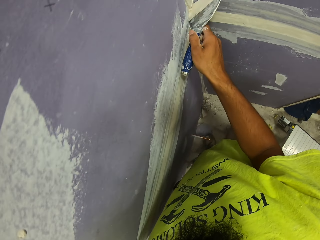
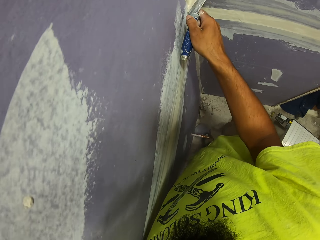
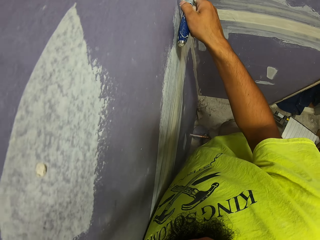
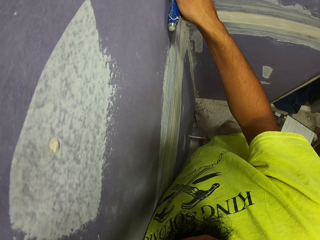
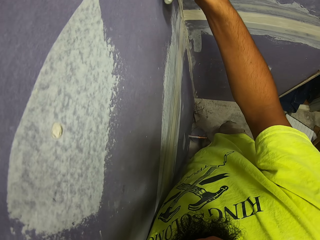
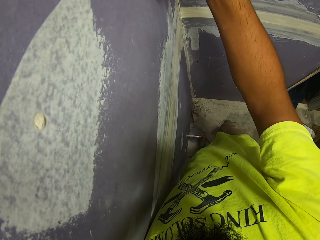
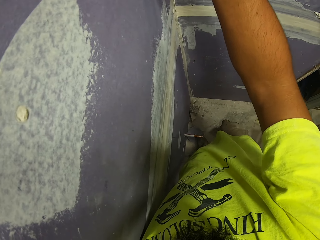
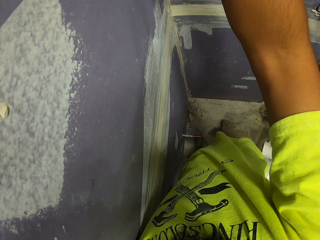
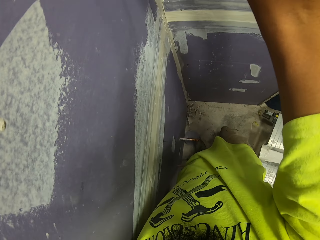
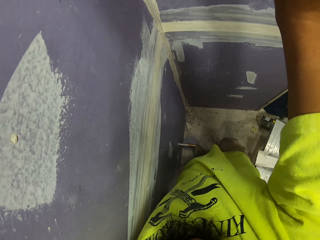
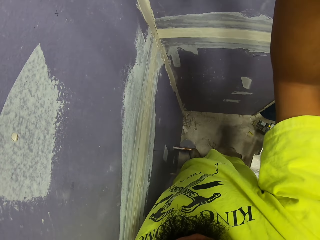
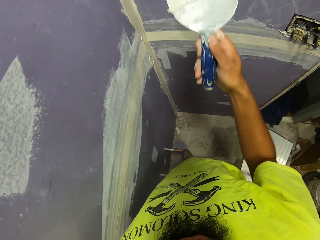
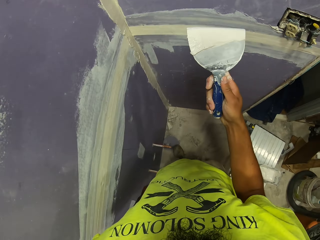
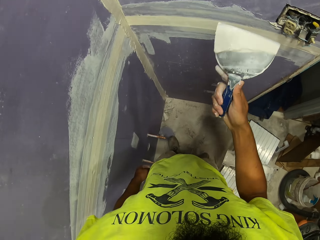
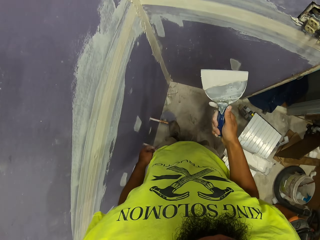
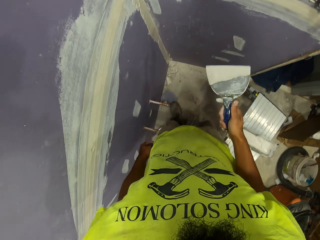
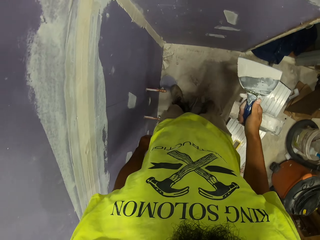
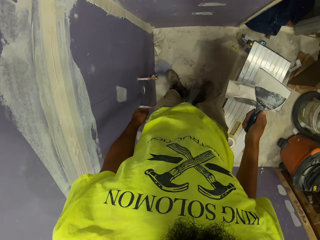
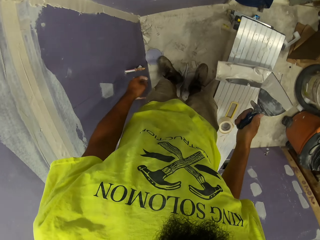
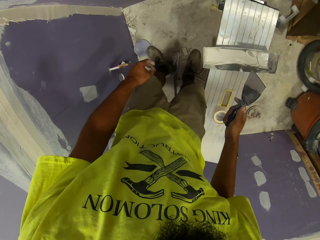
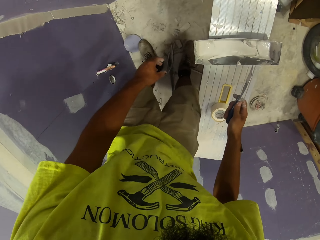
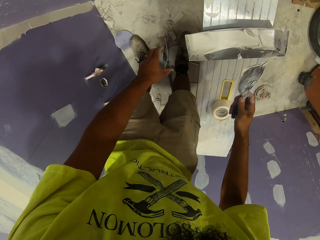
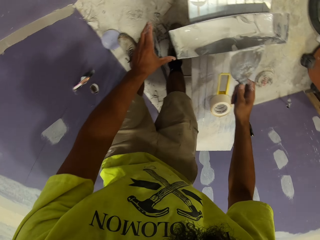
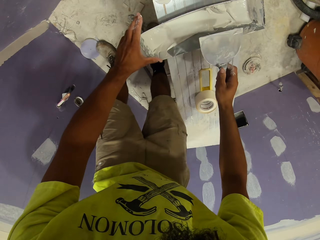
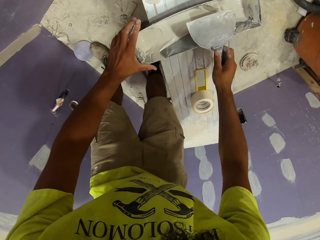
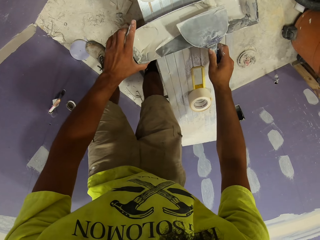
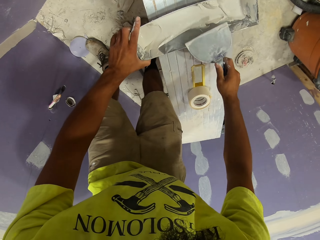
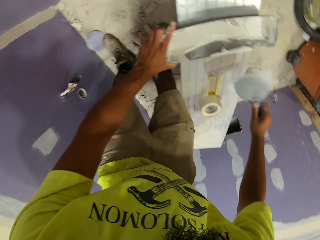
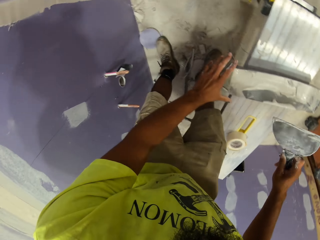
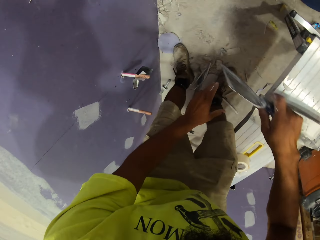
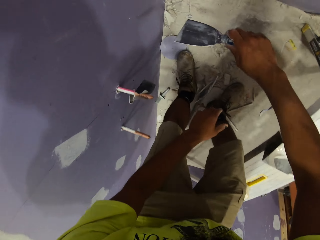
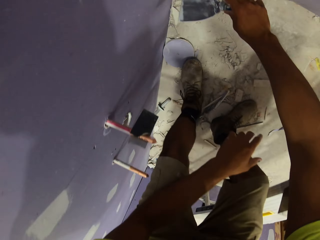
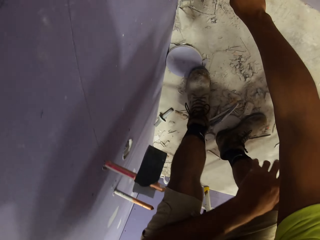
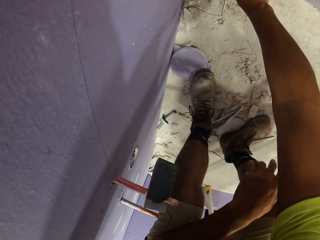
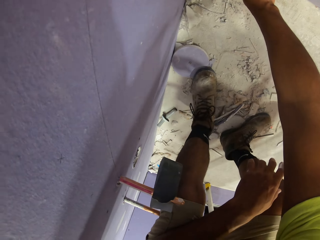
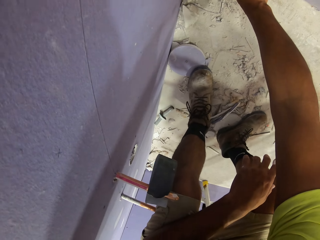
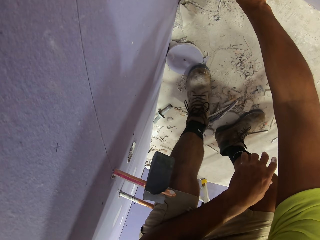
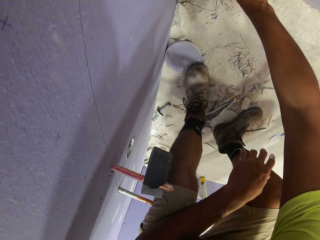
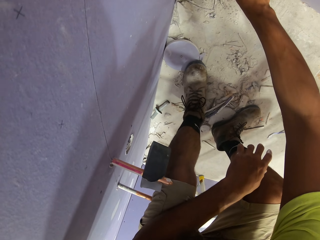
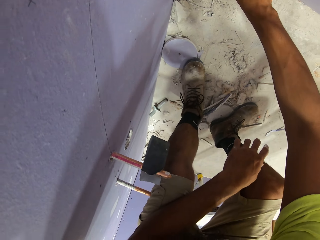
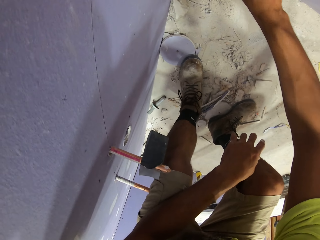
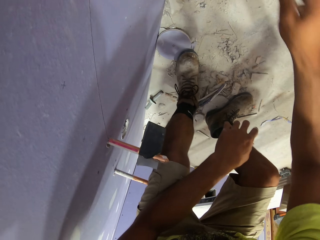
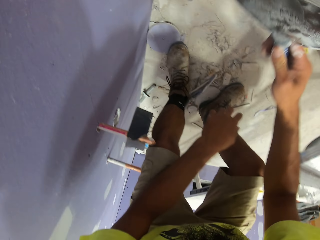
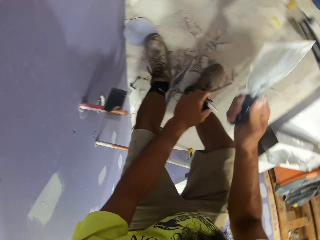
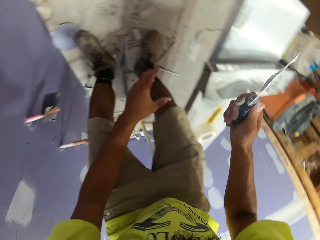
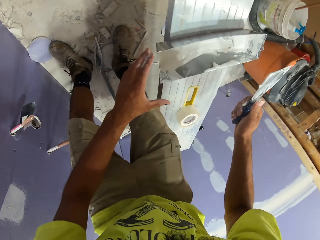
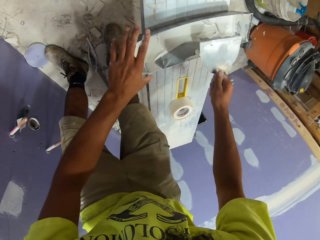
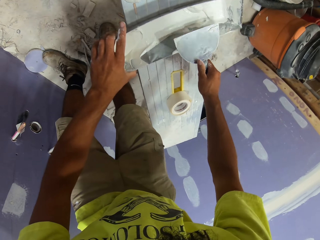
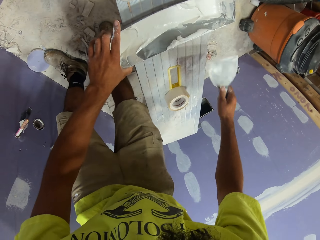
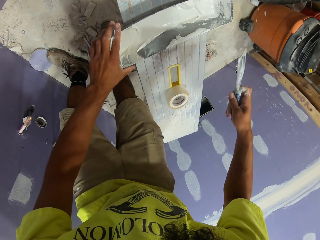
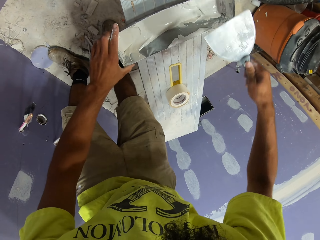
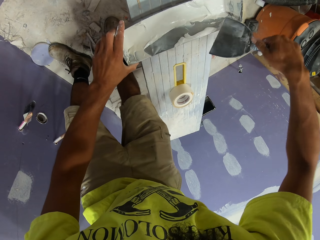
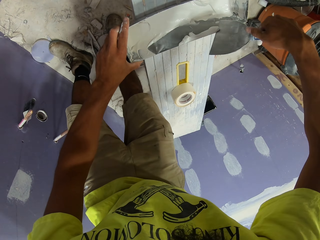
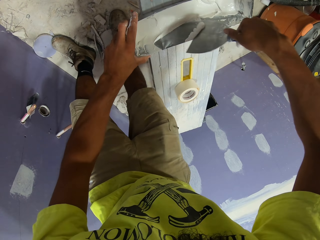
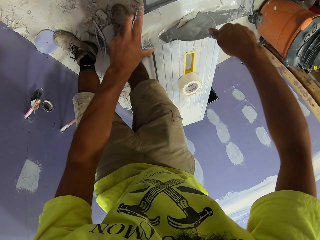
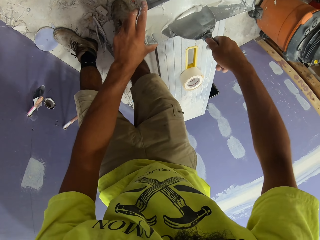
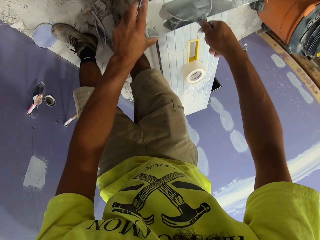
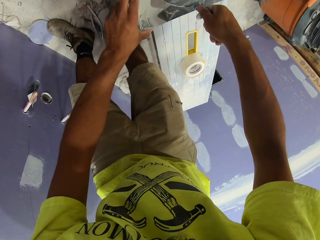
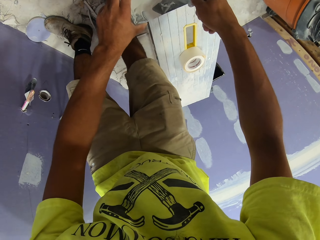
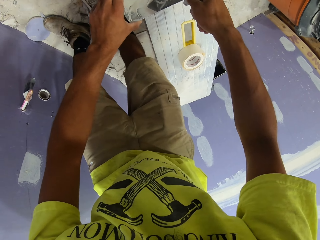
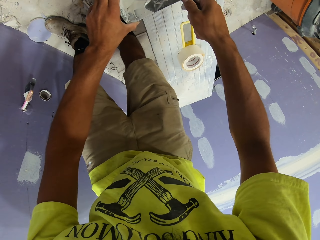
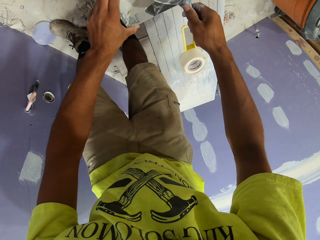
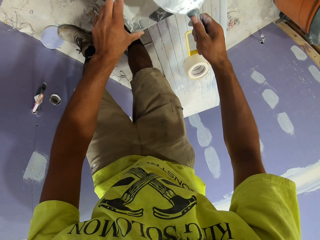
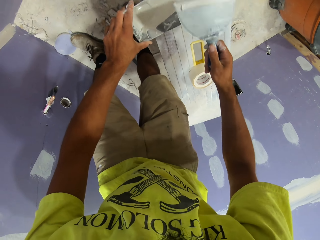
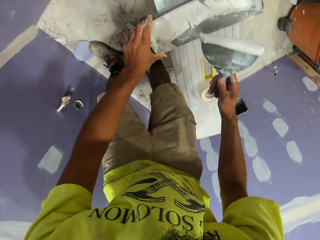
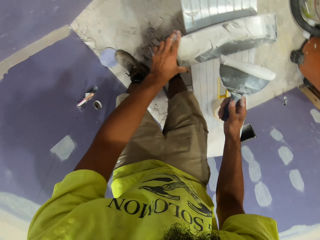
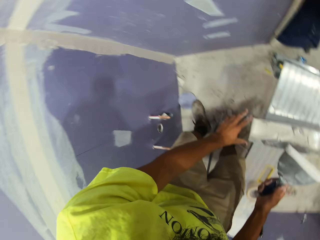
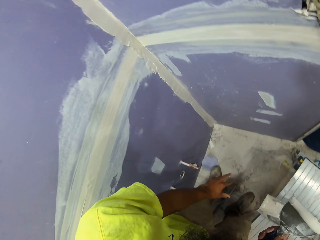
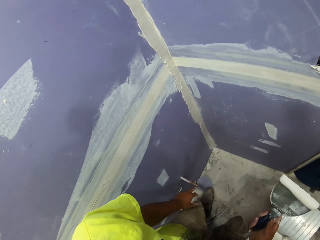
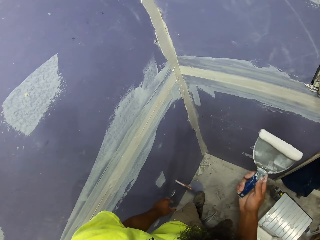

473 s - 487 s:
The camera wearer scrapes off paint from the paint scraper. They scrape off paint from the wall. They scrape off paint from the paint scraper. They scoop paint using the paint scraper.

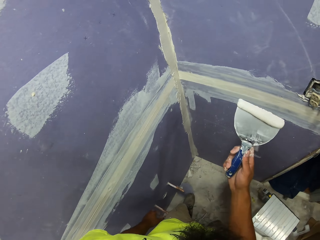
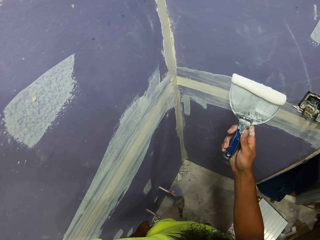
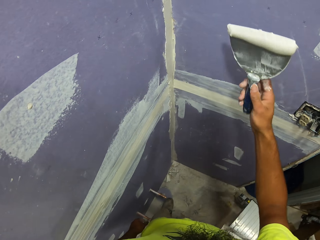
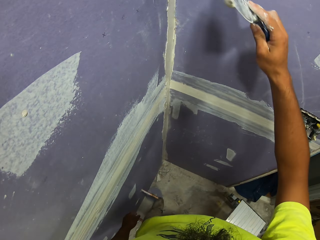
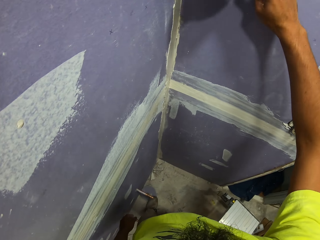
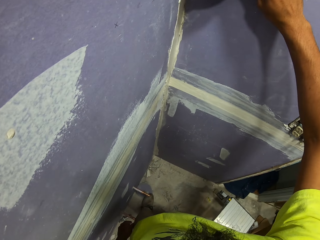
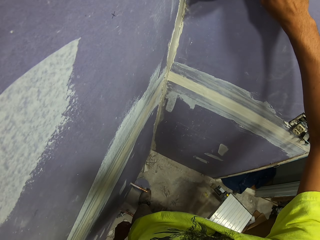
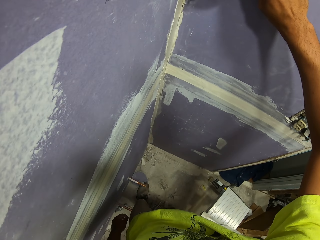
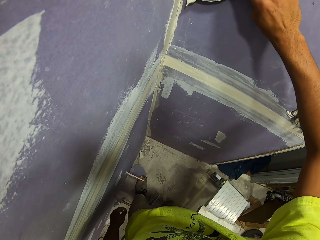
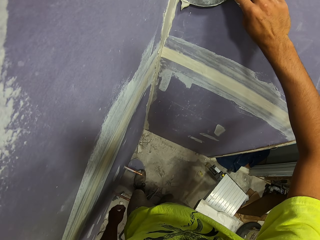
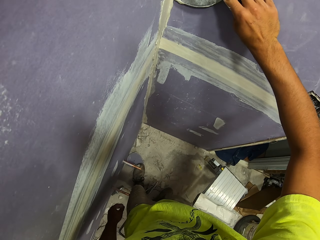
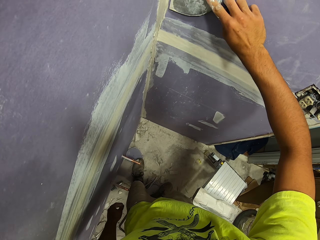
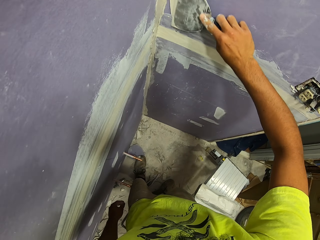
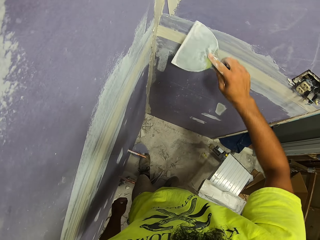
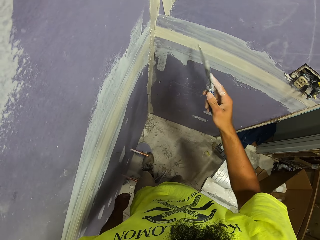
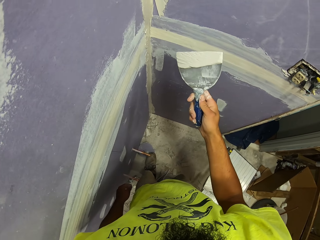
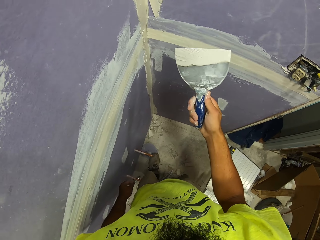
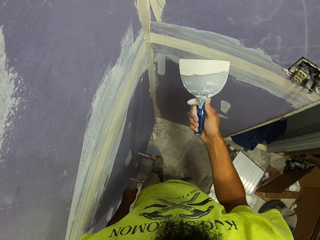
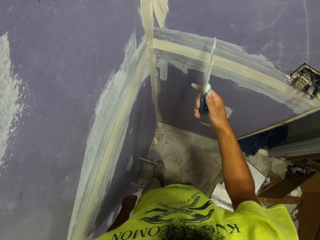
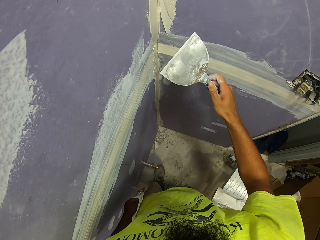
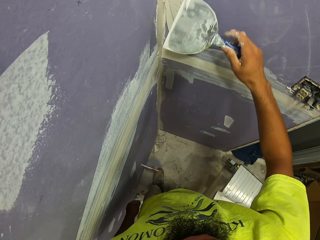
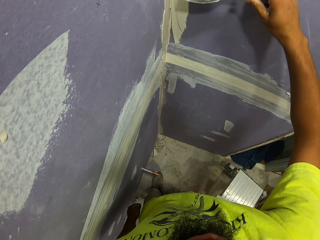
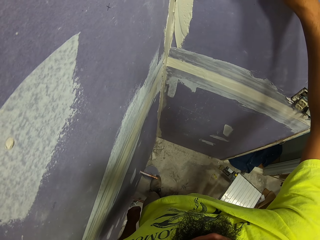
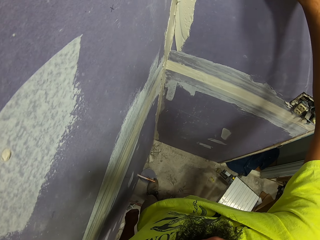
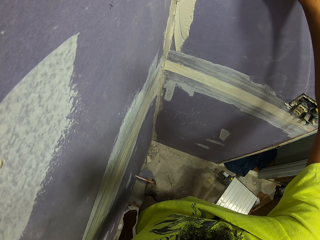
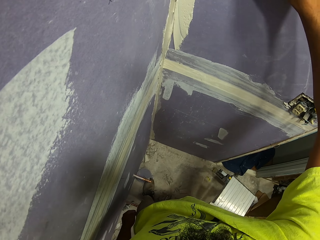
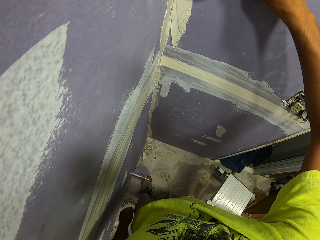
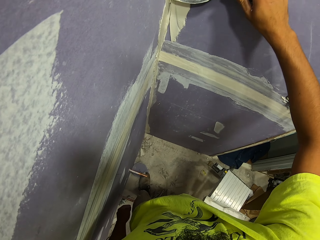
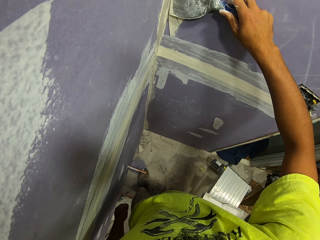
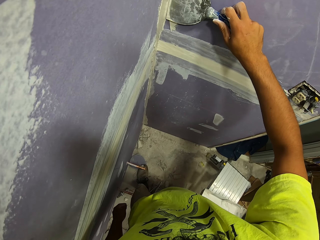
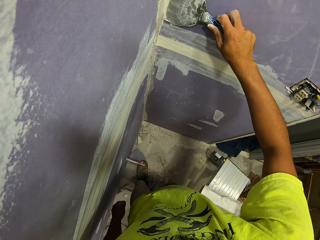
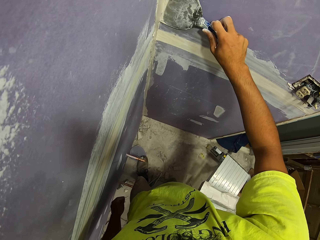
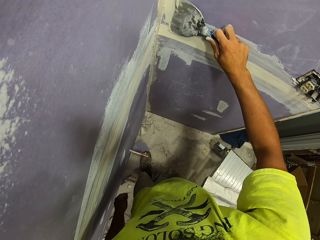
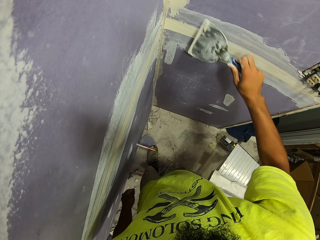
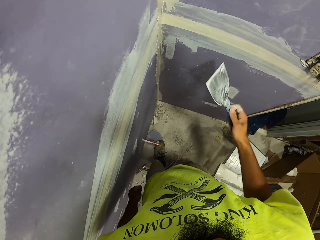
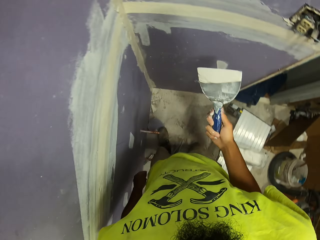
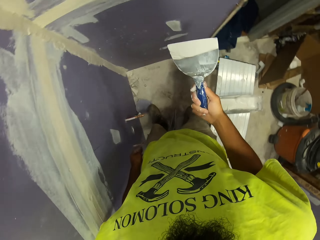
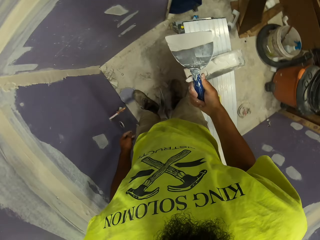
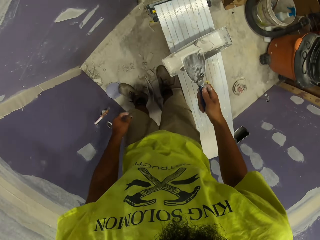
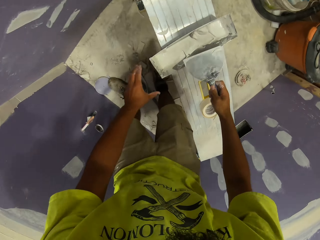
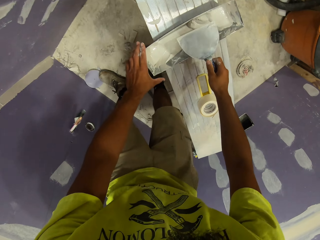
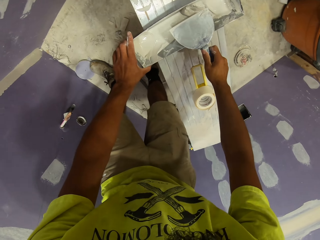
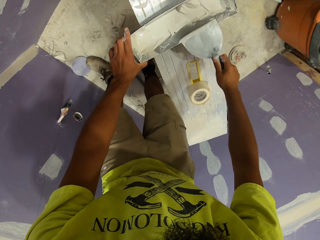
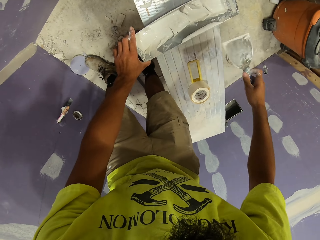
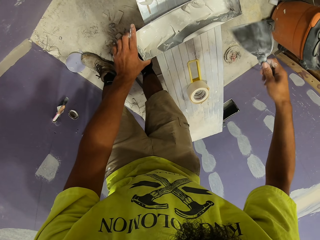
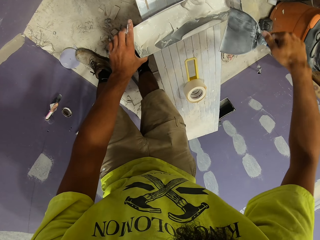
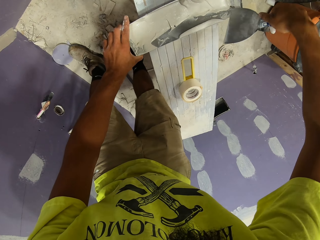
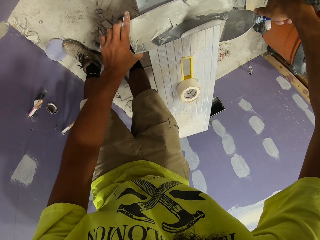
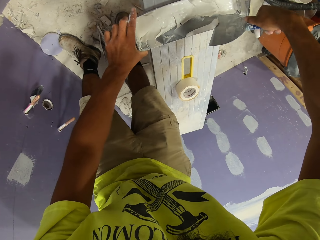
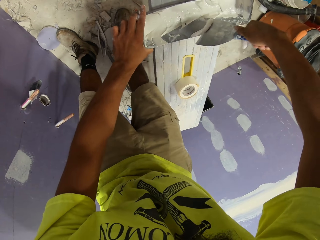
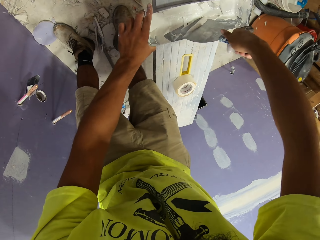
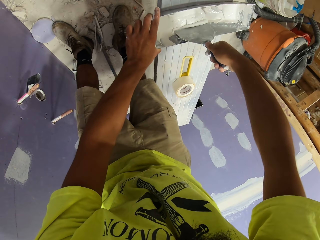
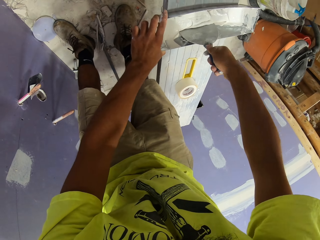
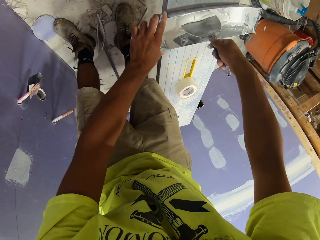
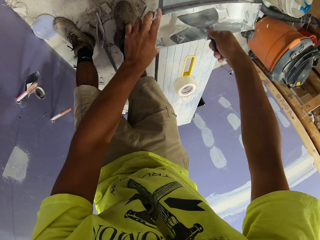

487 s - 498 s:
The camera wearer applies paint on the wall. They scrape off paint from the paint scraper.
